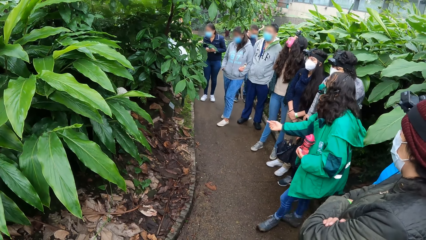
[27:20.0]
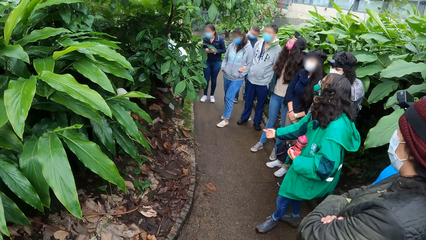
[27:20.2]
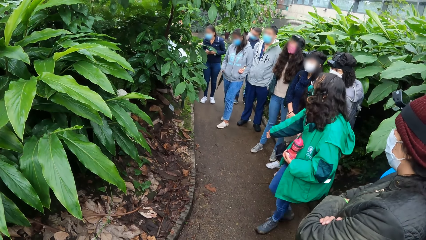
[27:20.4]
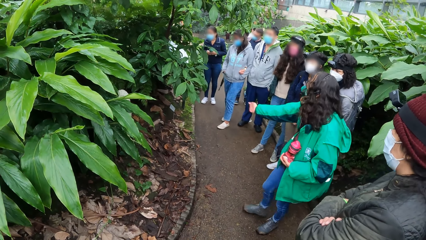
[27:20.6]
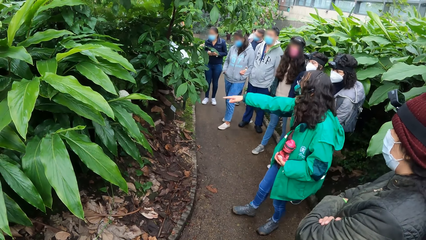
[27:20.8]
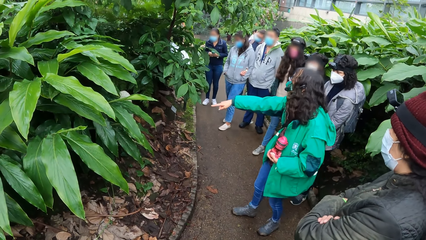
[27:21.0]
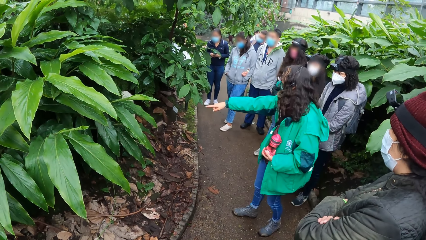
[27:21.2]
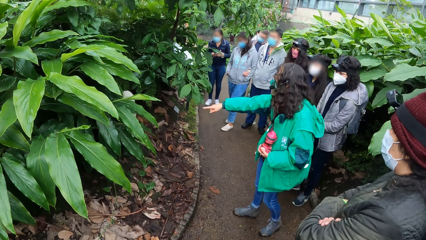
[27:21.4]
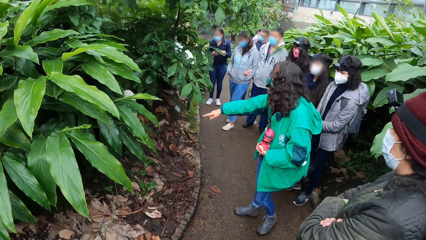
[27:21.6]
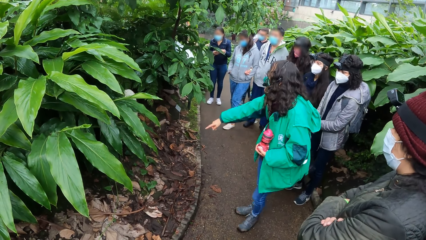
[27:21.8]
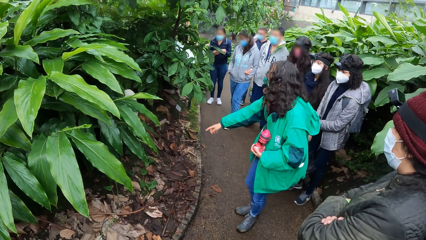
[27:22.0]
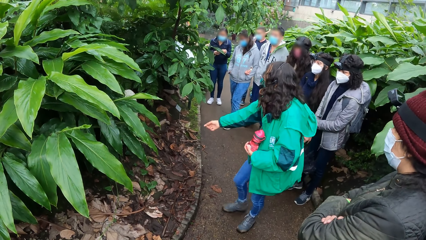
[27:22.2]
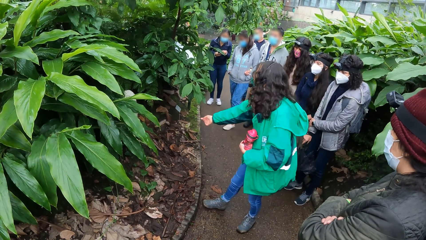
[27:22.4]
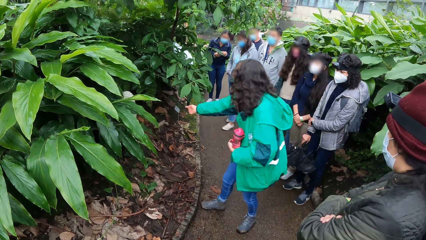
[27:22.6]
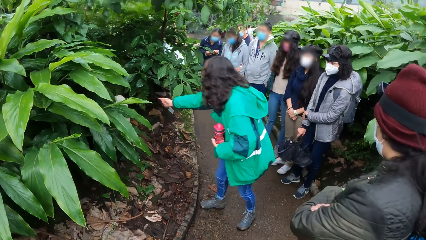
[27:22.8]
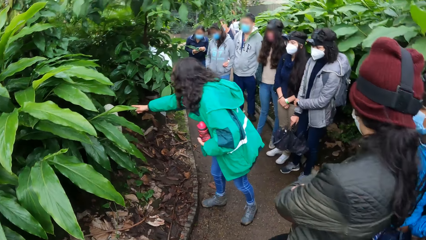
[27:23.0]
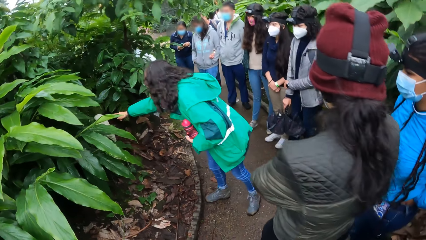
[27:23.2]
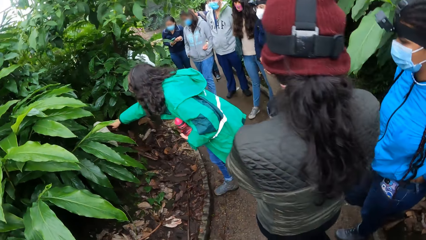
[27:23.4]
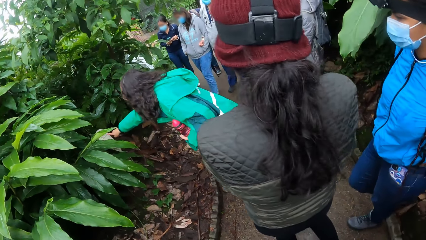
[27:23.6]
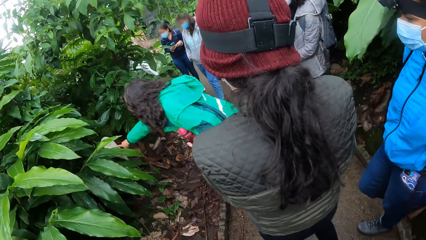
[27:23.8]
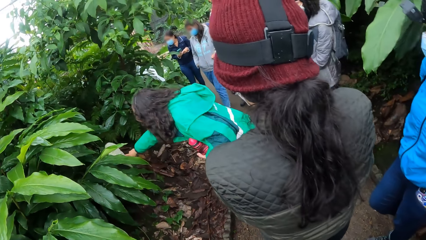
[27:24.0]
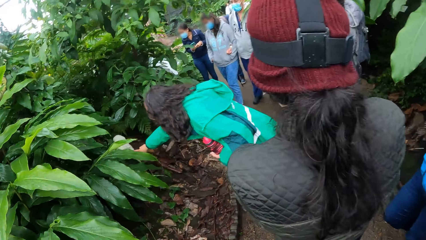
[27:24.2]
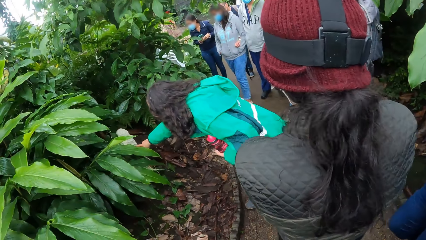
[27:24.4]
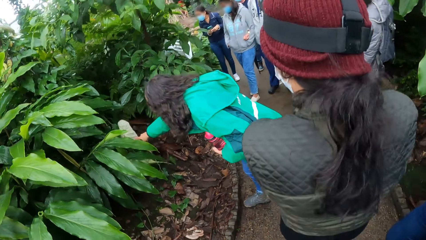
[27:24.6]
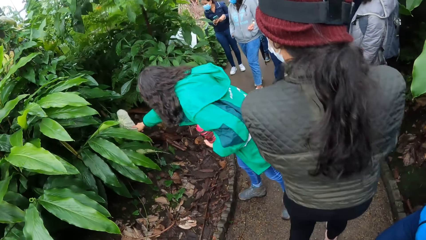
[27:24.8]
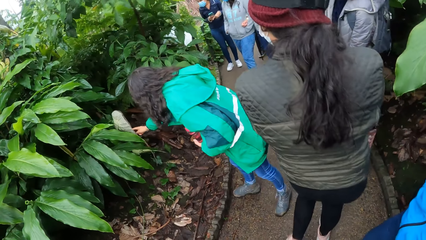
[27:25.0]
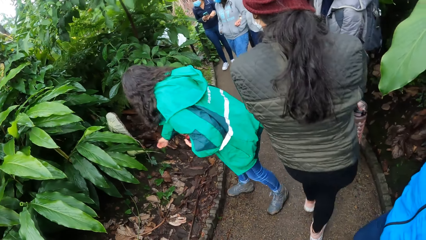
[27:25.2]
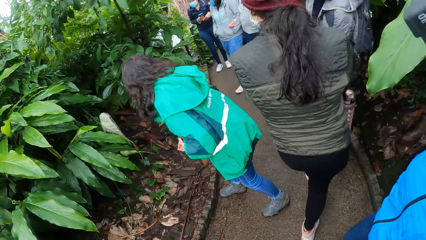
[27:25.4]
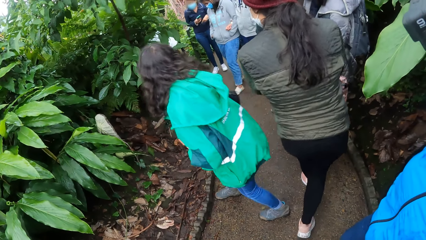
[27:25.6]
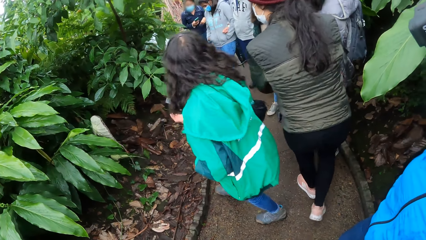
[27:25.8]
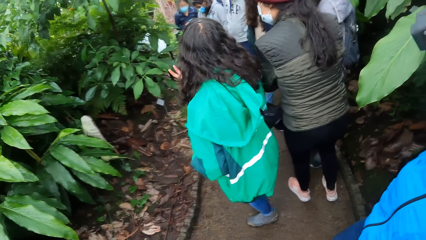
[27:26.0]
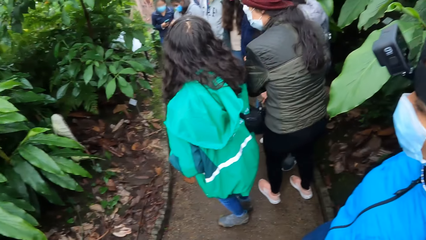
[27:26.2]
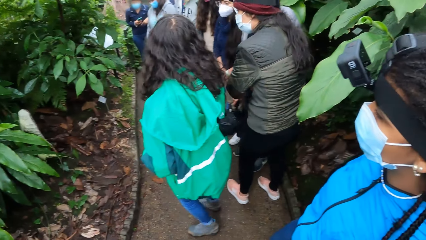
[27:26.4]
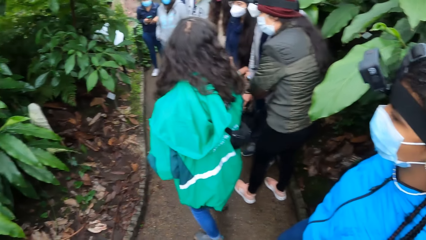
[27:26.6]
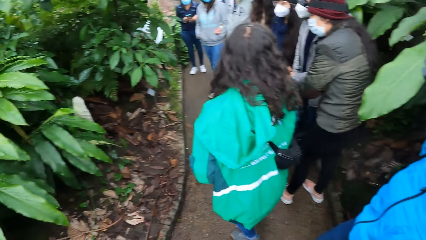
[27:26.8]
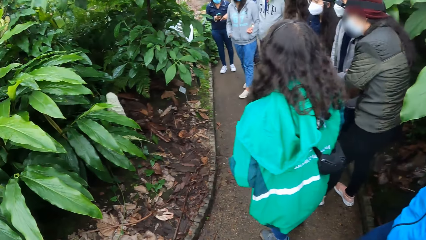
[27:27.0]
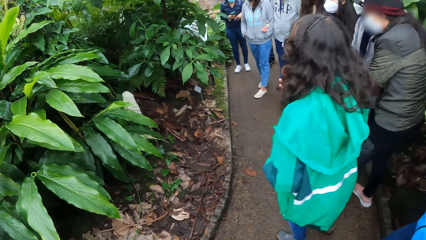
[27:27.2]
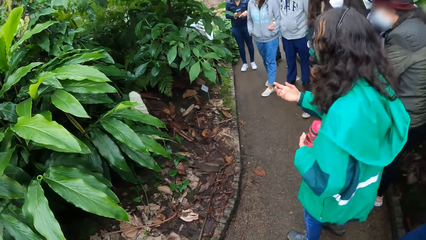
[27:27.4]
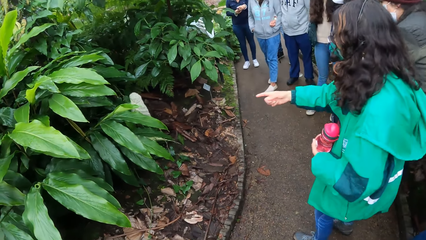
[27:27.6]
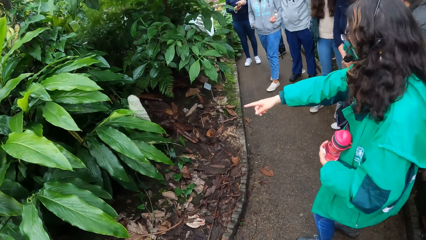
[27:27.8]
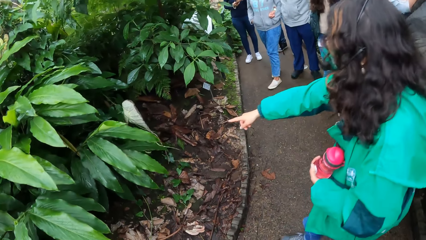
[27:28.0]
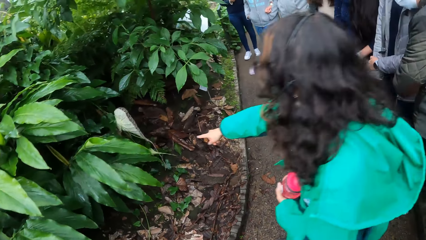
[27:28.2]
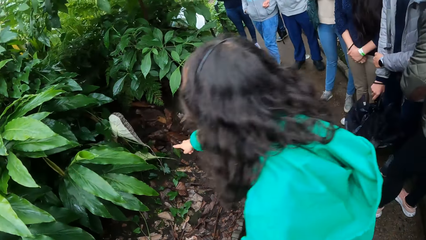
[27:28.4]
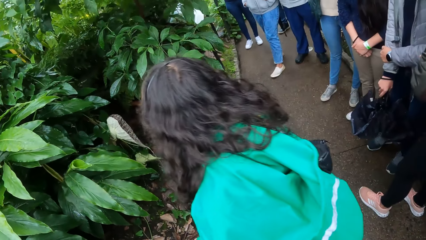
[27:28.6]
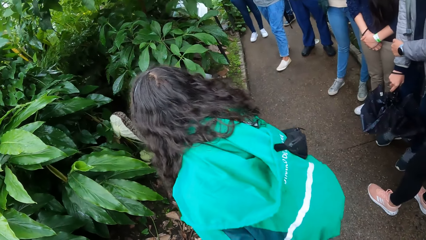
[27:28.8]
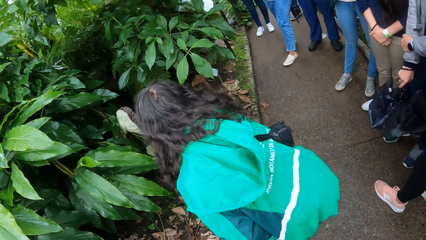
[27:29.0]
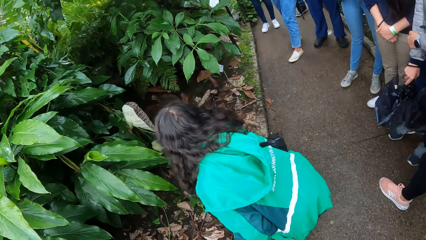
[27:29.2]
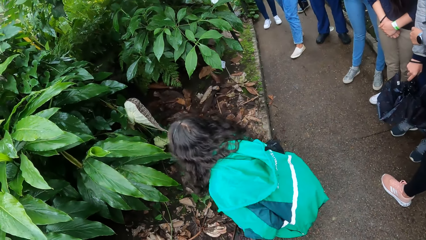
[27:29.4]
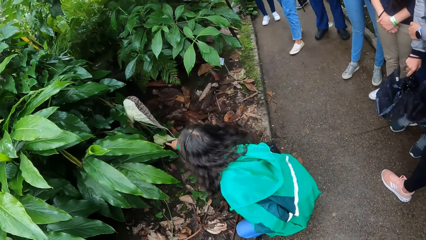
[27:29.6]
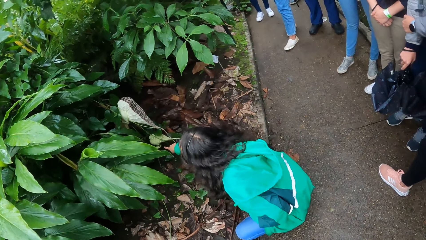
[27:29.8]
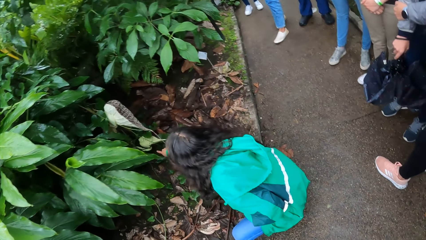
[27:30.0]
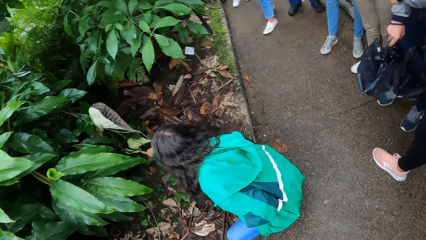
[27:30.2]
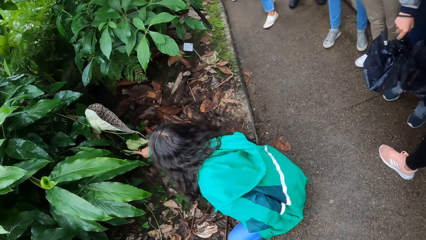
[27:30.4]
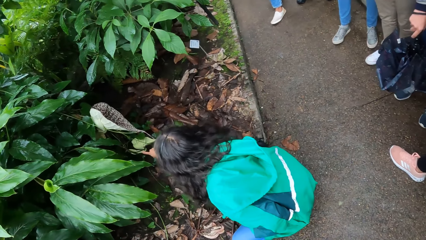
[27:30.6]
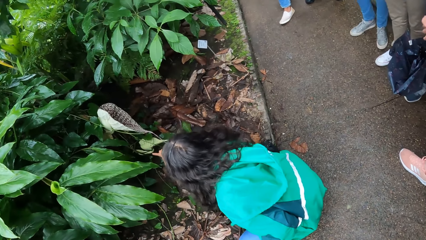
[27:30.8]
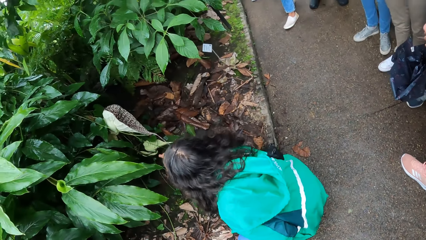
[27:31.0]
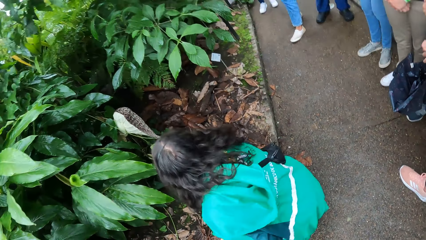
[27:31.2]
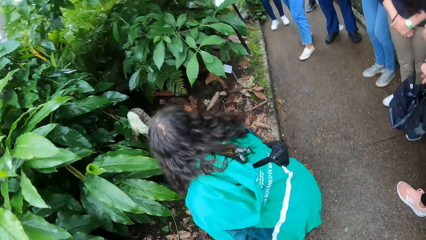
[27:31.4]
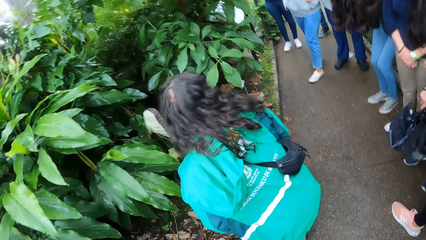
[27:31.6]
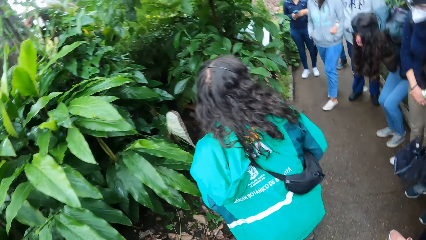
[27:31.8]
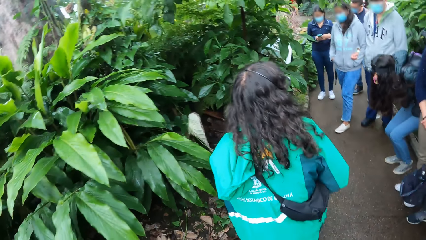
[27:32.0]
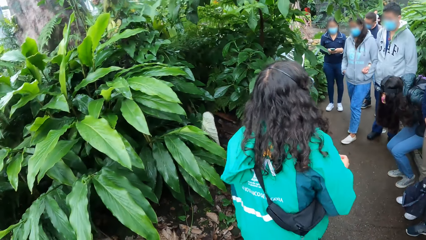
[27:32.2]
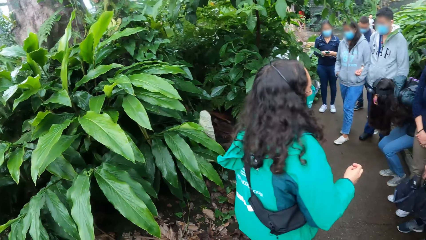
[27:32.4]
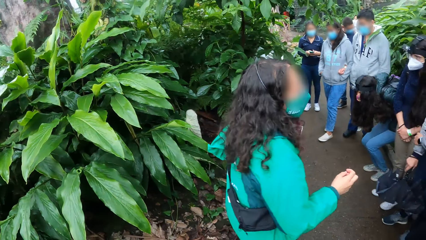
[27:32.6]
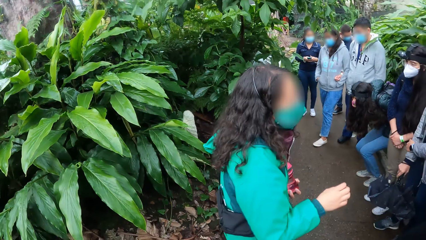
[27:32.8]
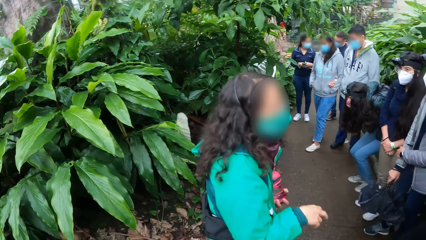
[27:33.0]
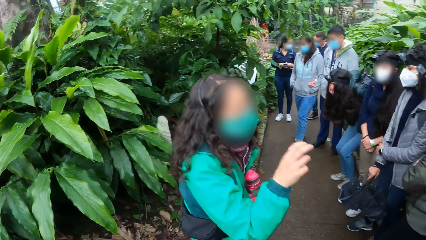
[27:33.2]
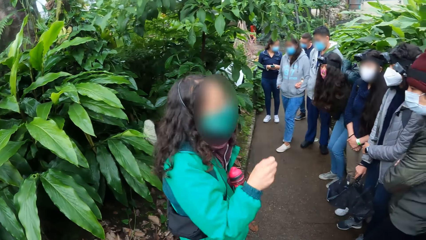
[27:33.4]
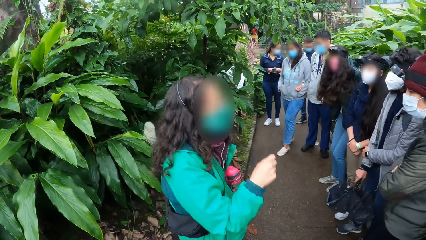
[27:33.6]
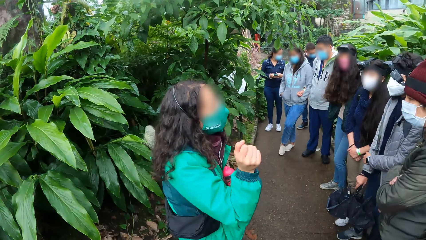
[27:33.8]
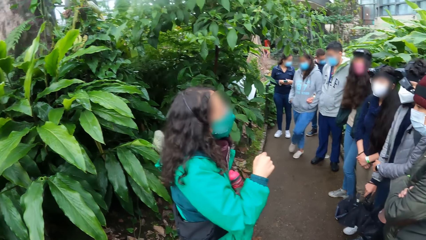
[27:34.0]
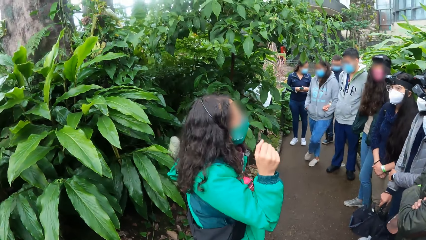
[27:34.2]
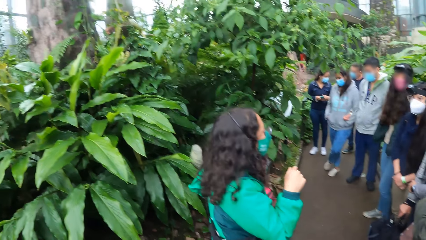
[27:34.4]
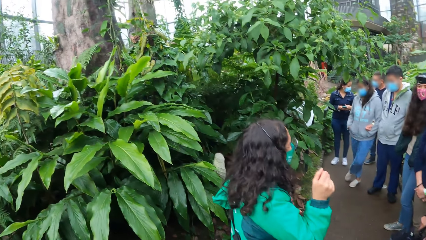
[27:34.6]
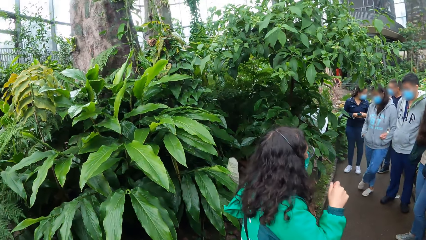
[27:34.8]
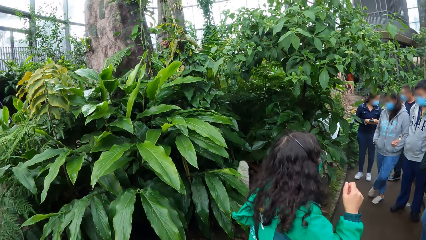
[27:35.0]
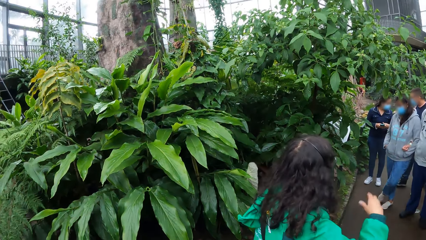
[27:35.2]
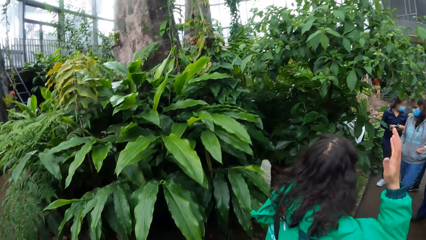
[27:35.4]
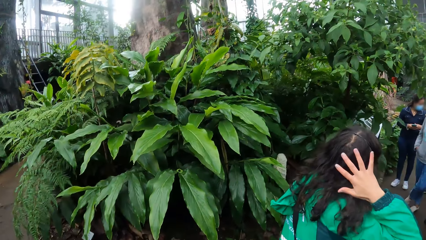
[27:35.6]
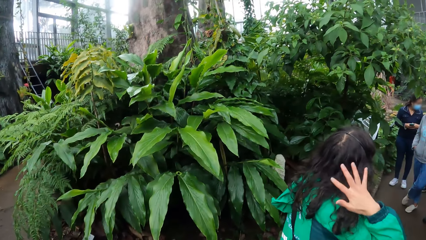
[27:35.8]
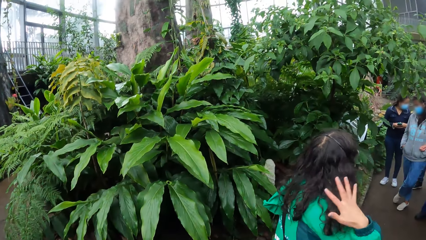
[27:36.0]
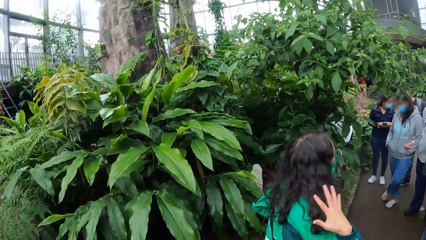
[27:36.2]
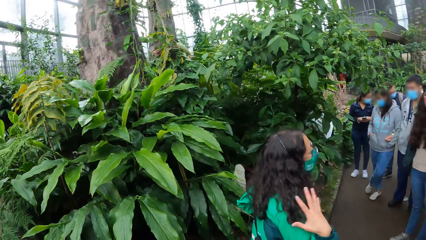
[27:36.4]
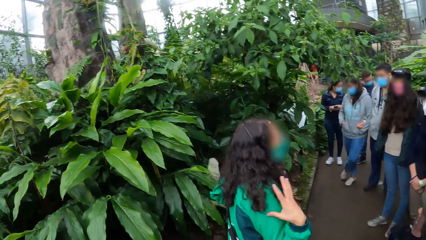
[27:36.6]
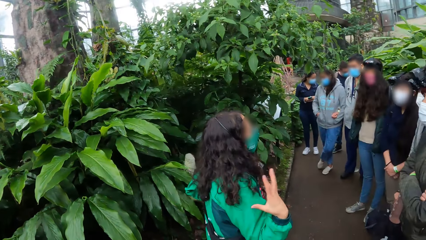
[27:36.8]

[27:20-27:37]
A person points at the leaves.
